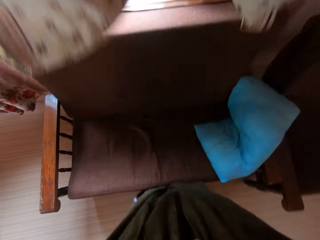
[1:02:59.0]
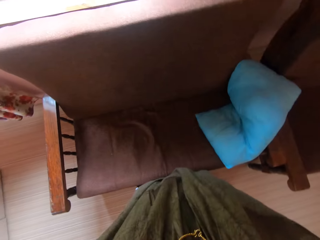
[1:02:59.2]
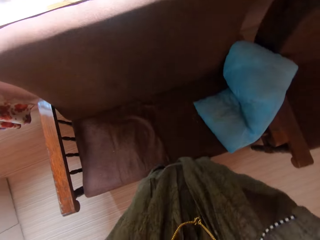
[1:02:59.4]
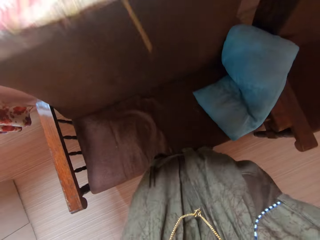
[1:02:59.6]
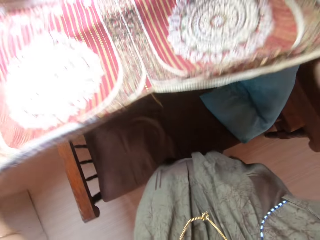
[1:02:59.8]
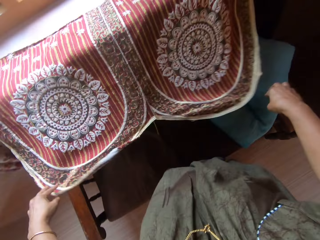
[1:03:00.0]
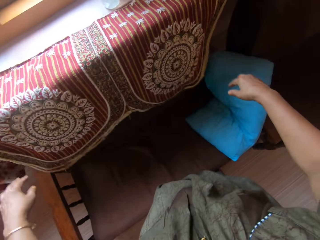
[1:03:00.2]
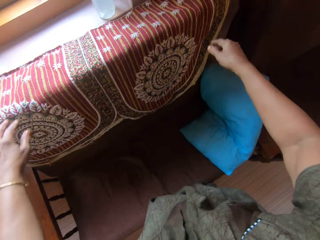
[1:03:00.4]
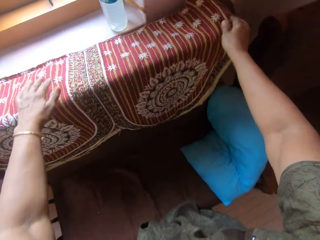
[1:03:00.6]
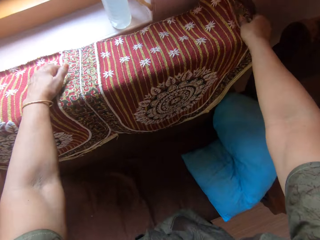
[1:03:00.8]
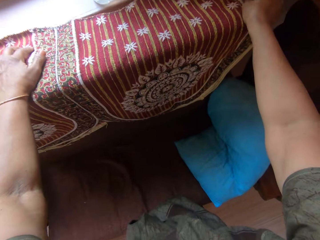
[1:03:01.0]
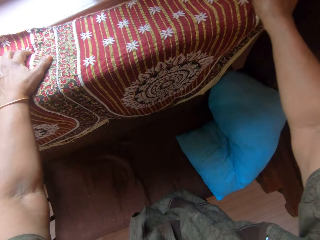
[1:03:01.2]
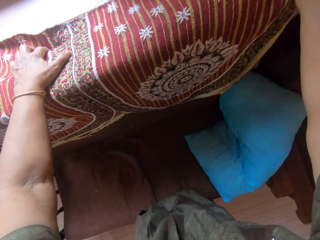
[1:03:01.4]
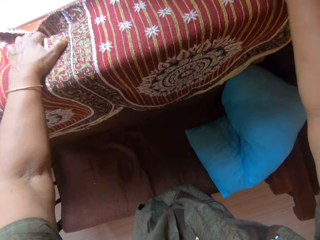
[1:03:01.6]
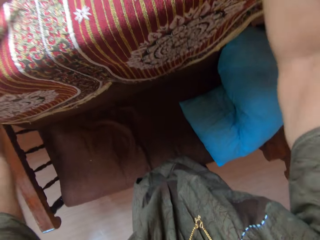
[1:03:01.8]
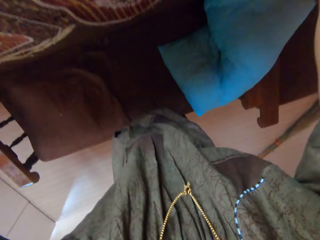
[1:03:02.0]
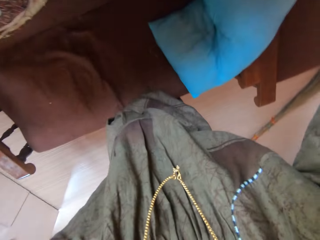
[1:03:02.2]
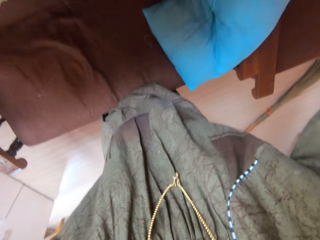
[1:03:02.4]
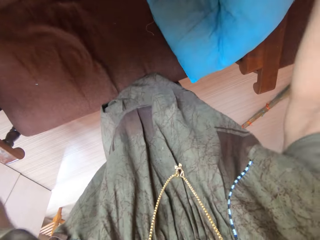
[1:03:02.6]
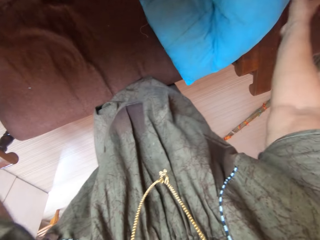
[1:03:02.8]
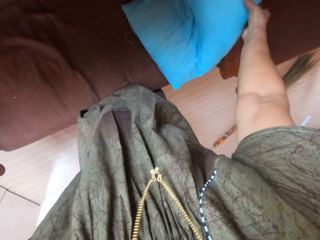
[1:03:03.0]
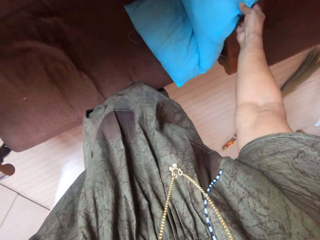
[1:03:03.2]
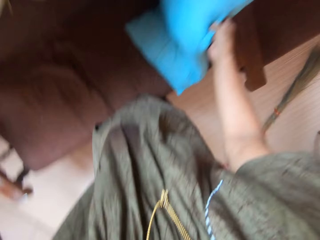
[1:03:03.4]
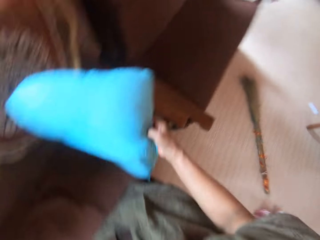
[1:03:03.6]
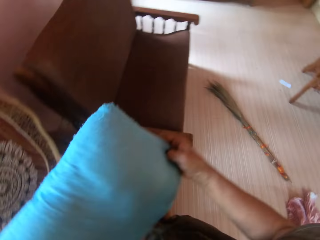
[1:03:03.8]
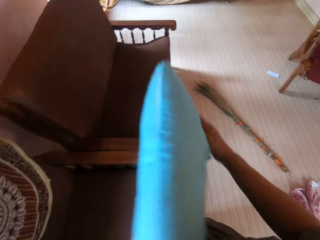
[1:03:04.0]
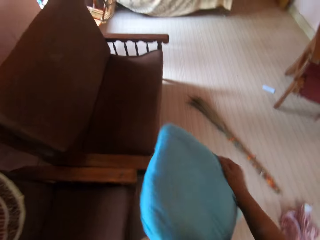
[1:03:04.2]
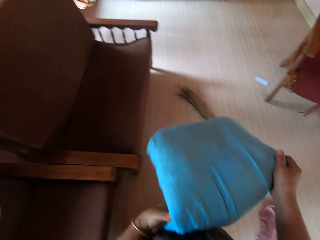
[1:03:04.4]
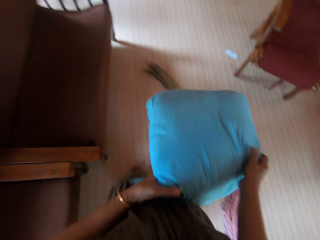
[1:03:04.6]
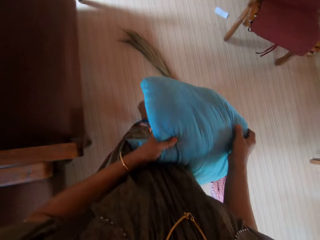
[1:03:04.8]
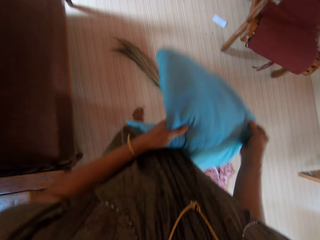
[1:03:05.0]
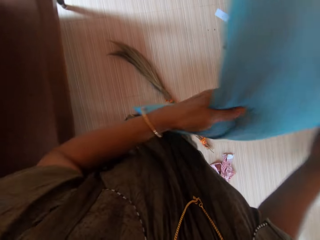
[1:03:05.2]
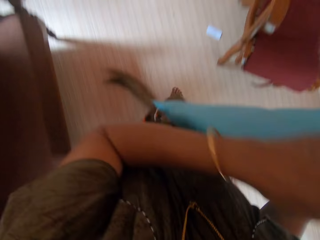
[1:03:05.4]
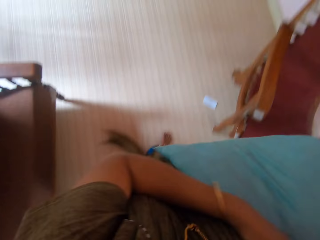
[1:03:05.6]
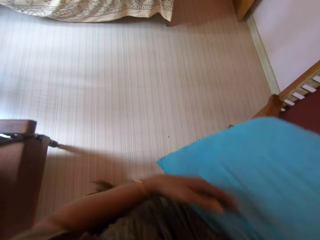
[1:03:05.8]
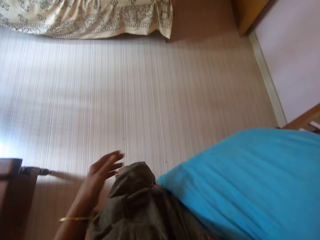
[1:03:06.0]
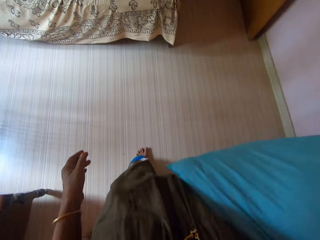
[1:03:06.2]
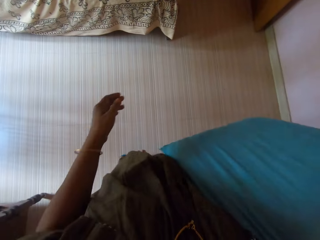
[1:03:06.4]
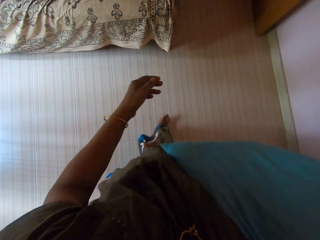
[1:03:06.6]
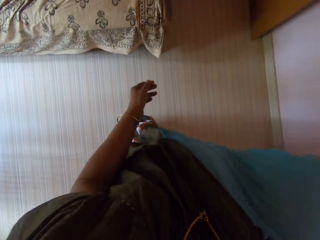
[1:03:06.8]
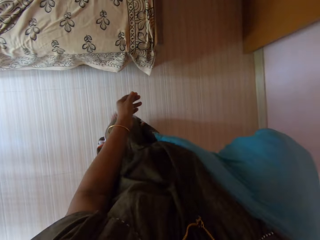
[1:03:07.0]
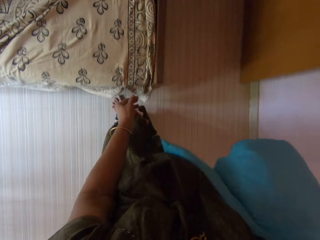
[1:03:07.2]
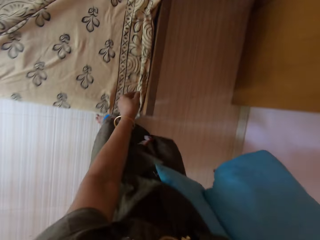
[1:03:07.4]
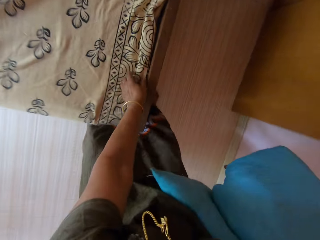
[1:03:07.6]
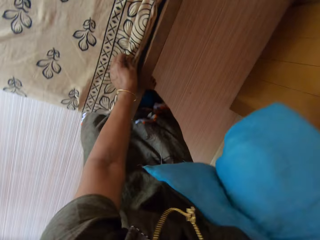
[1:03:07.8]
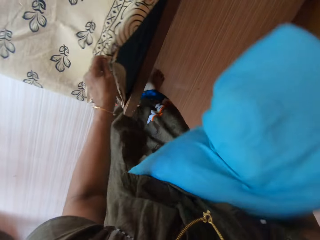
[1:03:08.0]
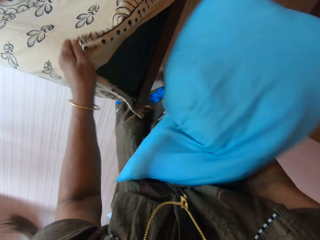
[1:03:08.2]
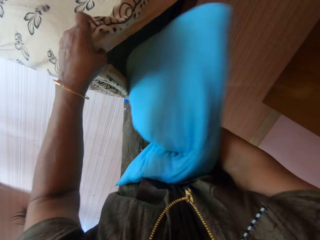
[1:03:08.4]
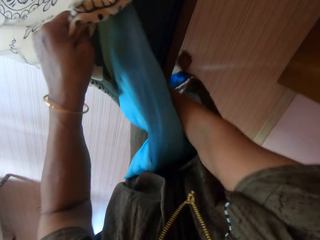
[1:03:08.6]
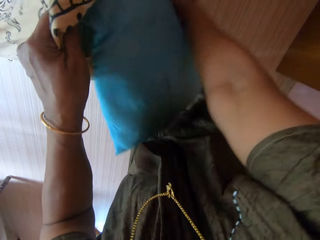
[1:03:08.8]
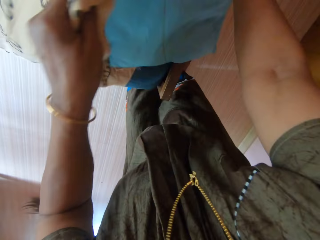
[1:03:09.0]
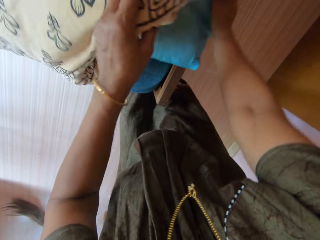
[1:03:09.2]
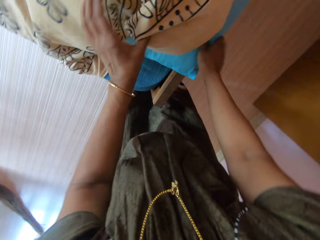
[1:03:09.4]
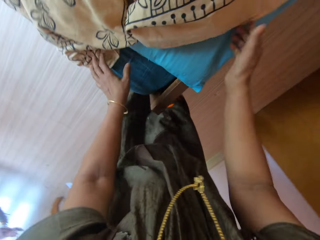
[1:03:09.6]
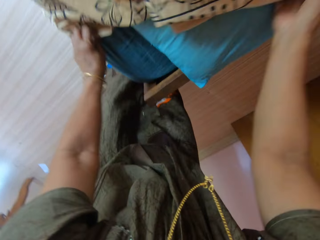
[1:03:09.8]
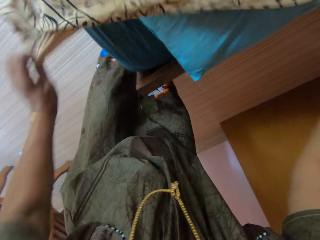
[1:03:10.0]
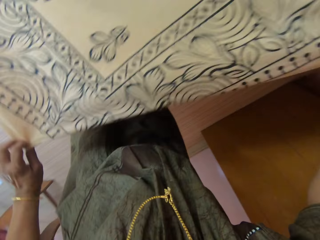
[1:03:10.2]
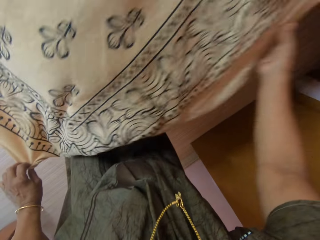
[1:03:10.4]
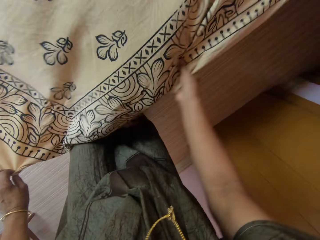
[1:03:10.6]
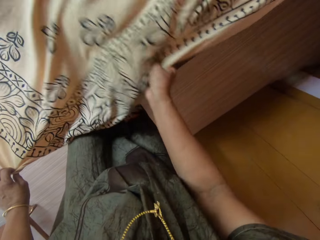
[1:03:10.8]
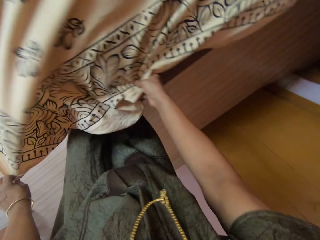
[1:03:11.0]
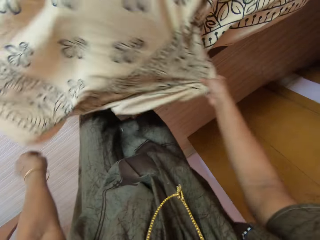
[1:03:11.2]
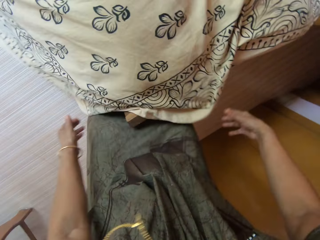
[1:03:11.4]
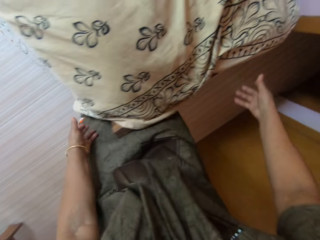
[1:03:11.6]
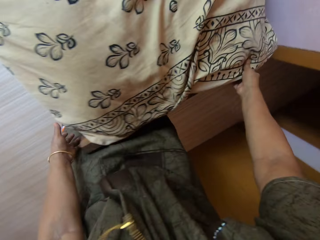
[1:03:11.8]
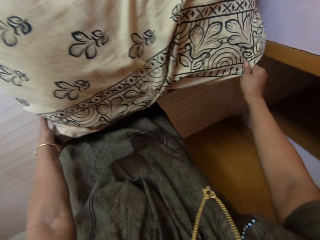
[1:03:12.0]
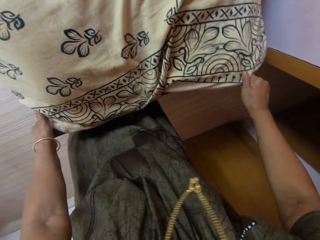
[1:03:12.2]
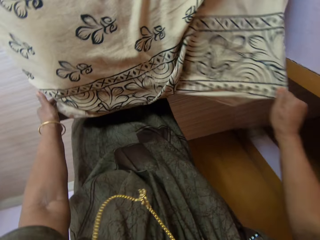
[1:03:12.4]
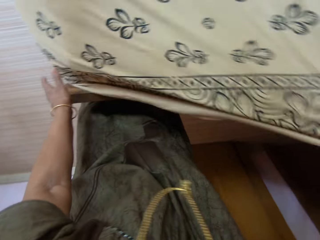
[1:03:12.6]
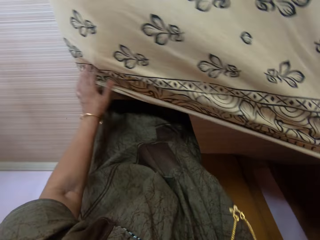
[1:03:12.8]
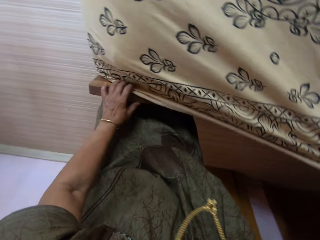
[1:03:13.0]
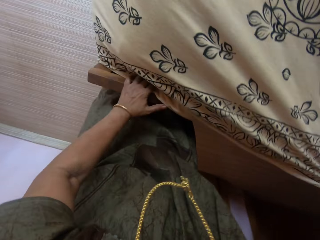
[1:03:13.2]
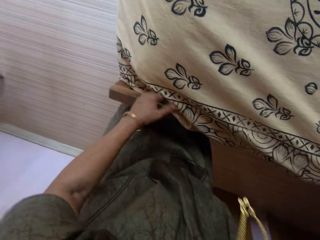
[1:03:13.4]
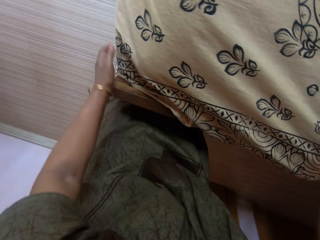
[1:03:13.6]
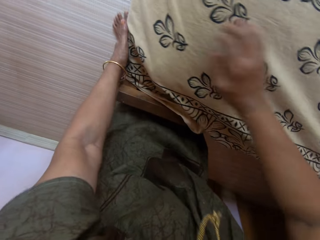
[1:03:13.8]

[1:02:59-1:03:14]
The camera wearer puts the seat cover on the seat. She spreads the piece of cloth of the chair. She adjusts the piece of cloth on the chair with her hands. She picks up a pillow on the chair with her right hand. She walks around the room. She holds the pillow with both hands. She puts the pillow on her shoulder. She lifts a bed spread or bed sheet of a mattress on a bed with her left hand. She puts the pillow under the bed spread with her right hand. She pulls the bed spread over the pillow on the bed with both hands. She stretches the bed sheet. She adjusts the bed cover with both hands.

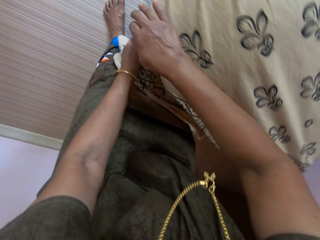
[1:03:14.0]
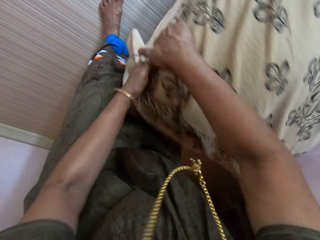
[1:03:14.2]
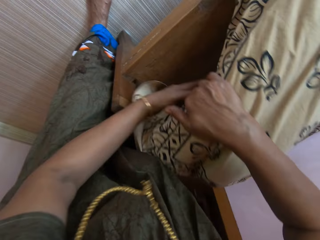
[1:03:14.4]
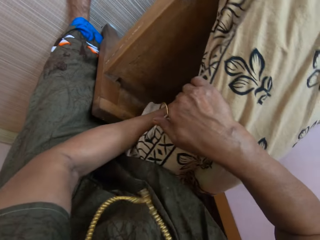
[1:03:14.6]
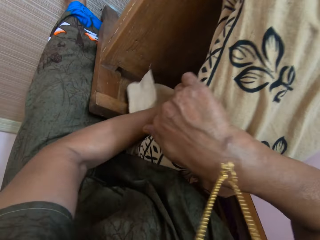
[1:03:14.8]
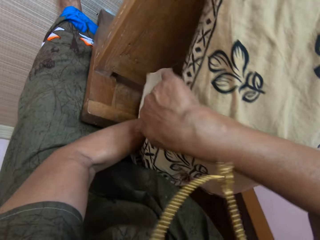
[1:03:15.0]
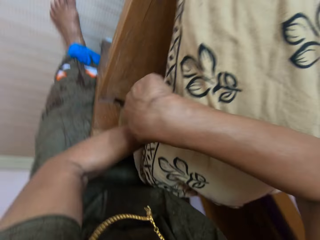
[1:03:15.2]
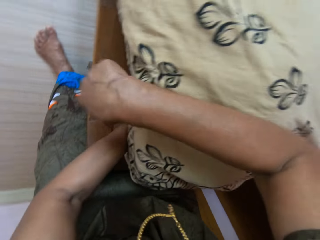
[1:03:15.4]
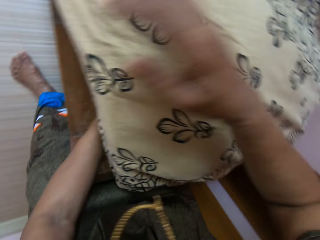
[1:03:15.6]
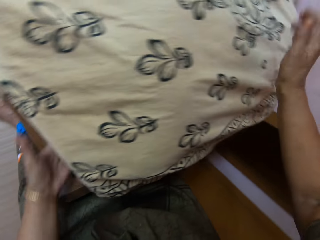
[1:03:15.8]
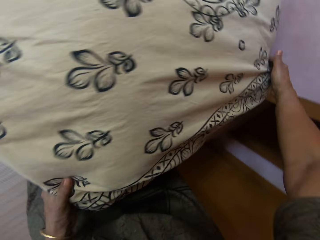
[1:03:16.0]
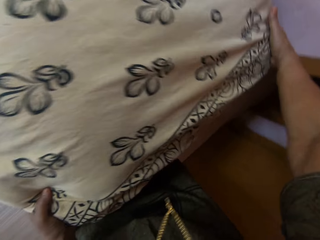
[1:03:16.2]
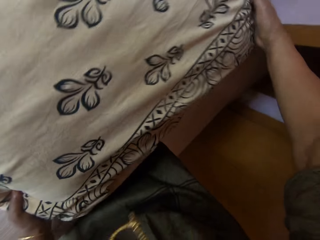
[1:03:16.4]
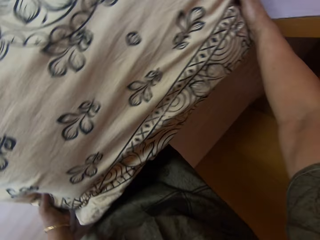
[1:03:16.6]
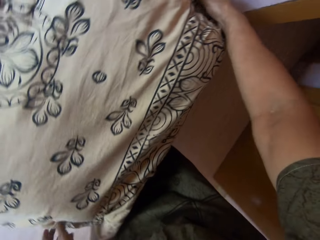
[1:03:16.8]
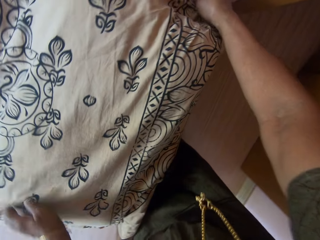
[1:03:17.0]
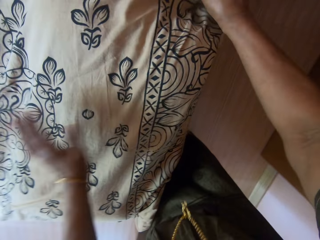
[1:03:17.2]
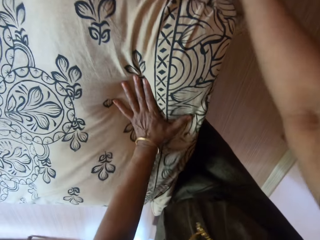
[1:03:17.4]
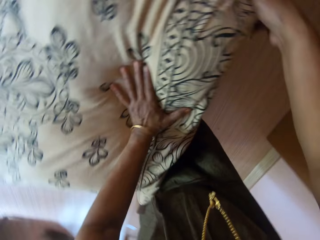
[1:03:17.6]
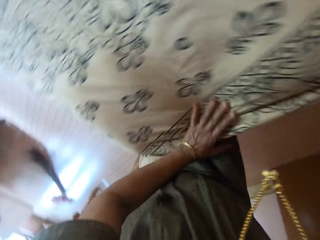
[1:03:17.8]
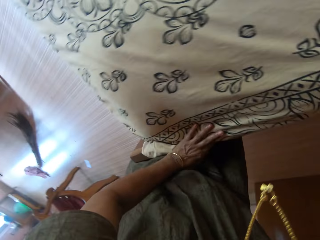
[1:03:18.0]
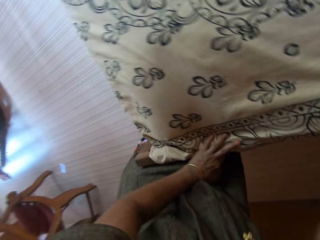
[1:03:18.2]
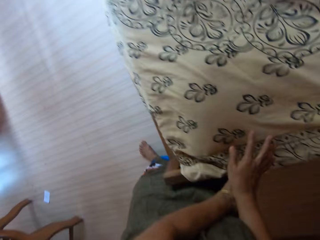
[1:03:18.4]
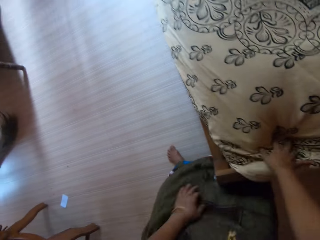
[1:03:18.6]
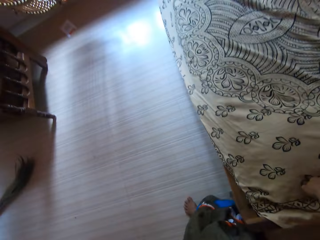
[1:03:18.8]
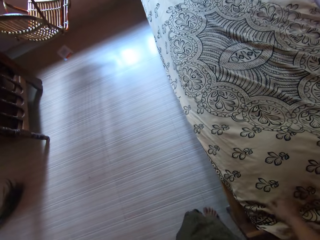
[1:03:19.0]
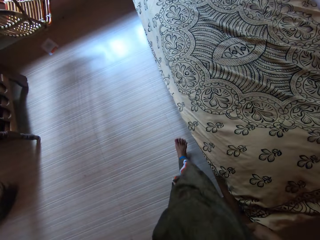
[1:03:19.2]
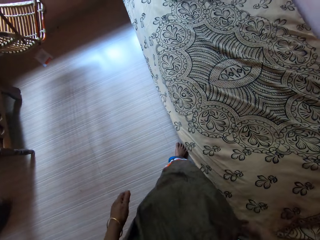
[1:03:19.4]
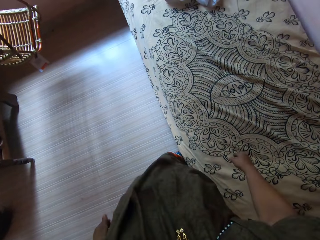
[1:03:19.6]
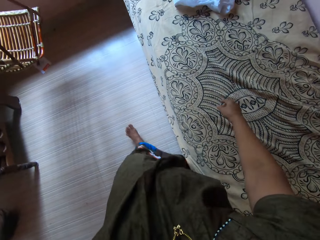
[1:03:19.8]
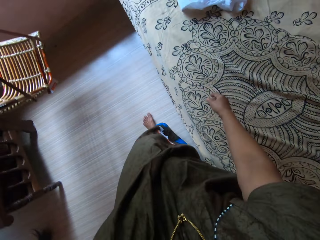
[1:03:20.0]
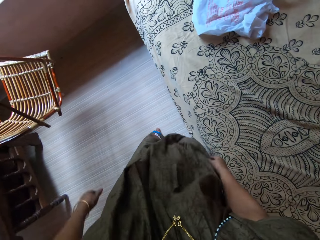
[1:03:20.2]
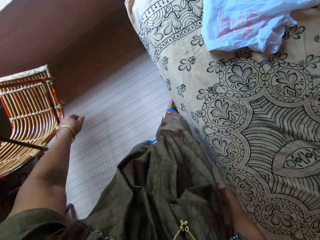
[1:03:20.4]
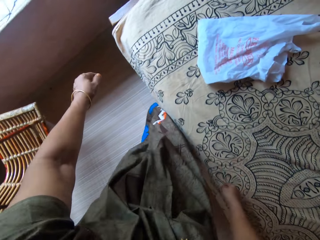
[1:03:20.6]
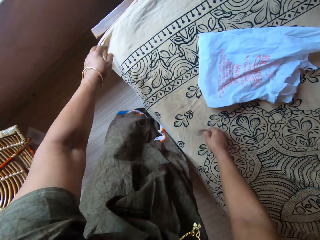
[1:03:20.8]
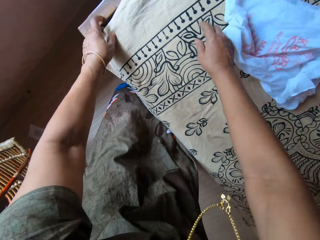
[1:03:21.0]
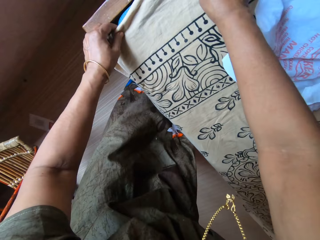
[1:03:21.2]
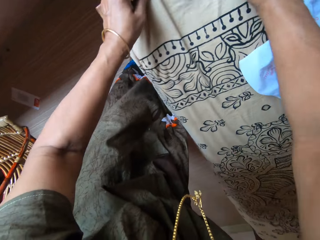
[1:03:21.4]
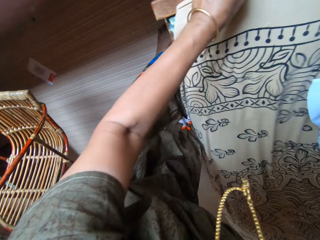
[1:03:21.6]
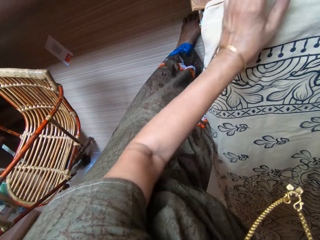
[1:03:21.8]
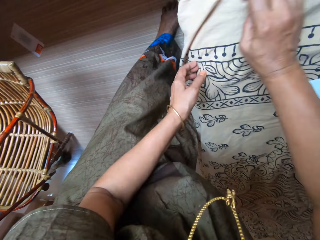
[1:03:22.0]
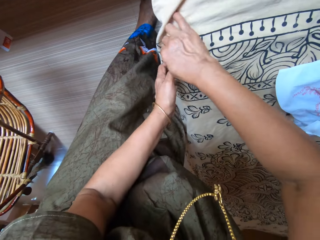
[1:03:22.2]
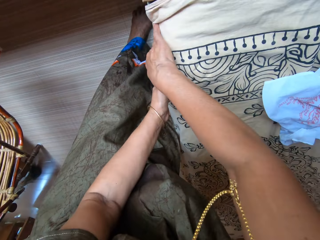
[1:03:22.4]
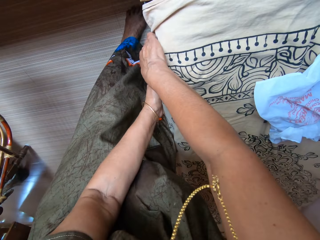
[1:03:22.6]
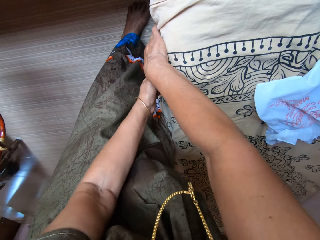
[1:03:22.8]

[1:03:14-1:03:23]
The camera wearer tucks in the bed spread under the mattress with her left hand. She adjusts the bed spread on the mattress with both hands.
